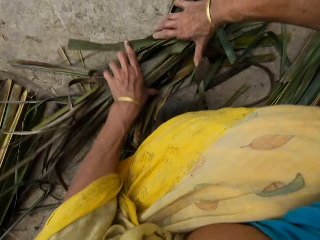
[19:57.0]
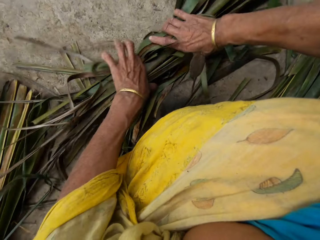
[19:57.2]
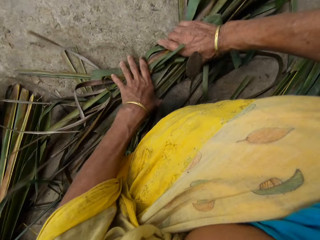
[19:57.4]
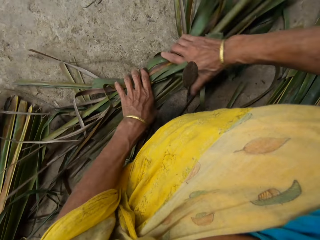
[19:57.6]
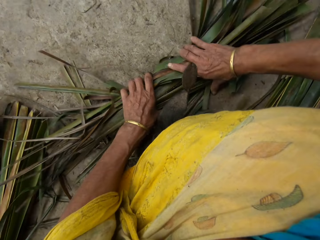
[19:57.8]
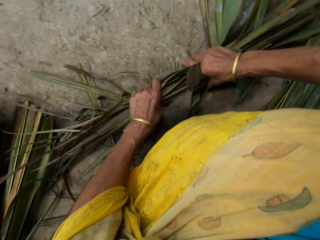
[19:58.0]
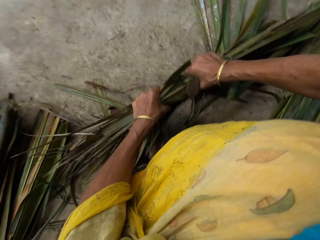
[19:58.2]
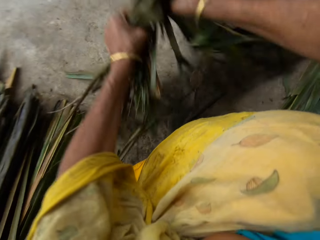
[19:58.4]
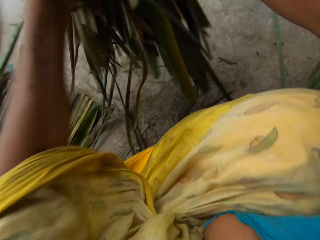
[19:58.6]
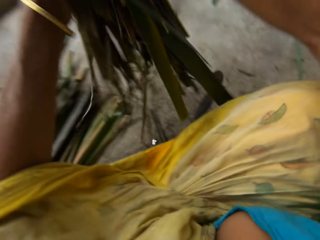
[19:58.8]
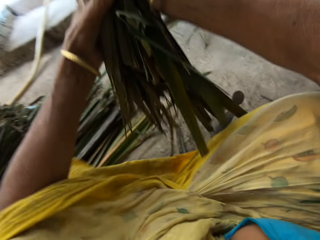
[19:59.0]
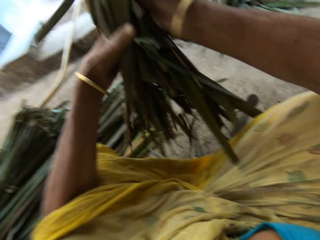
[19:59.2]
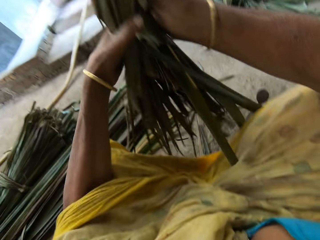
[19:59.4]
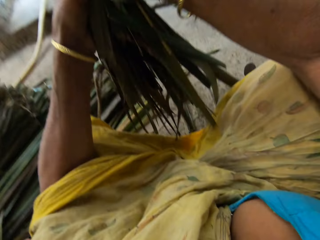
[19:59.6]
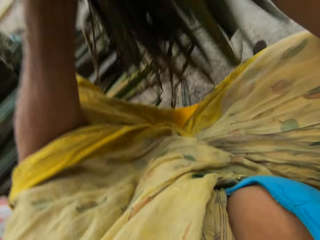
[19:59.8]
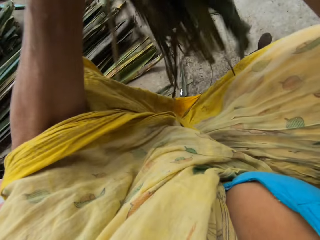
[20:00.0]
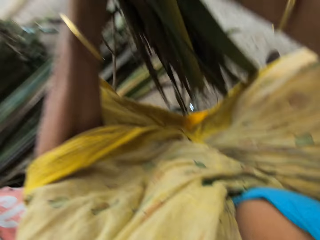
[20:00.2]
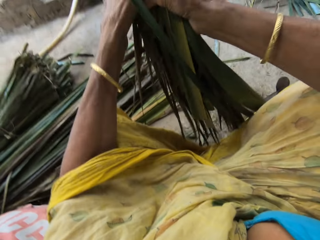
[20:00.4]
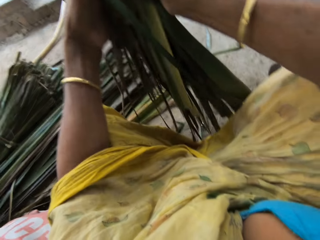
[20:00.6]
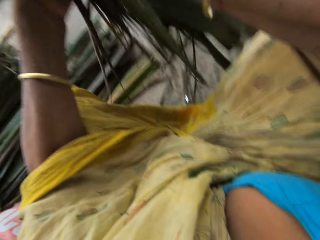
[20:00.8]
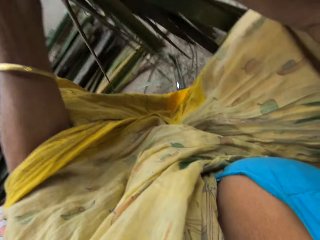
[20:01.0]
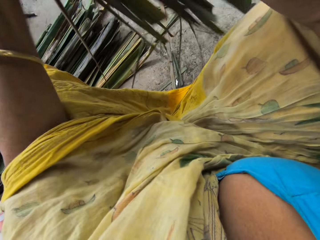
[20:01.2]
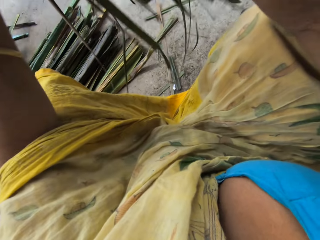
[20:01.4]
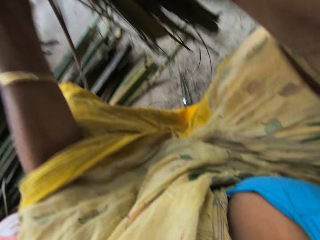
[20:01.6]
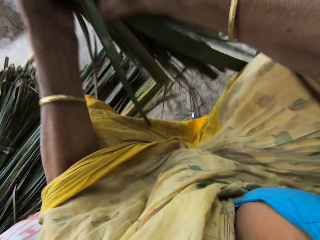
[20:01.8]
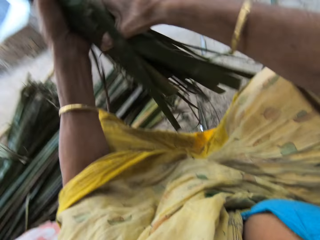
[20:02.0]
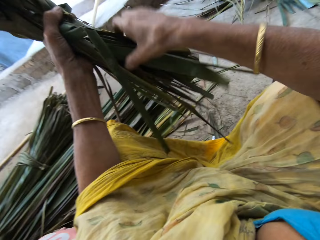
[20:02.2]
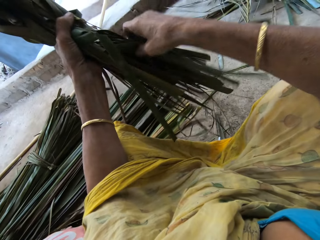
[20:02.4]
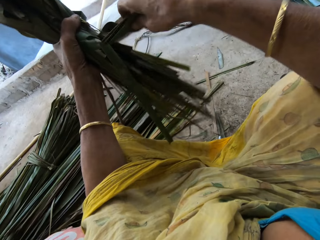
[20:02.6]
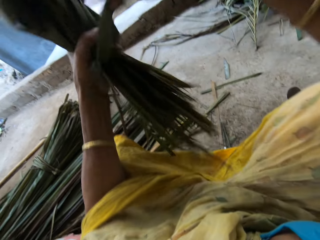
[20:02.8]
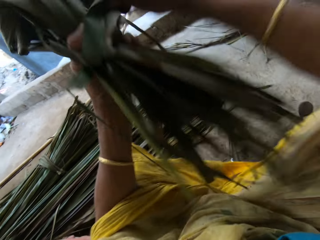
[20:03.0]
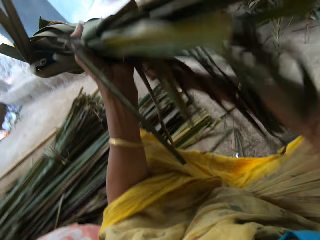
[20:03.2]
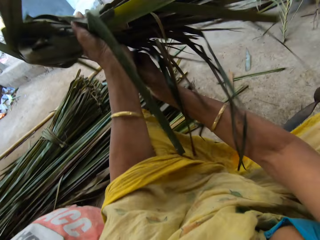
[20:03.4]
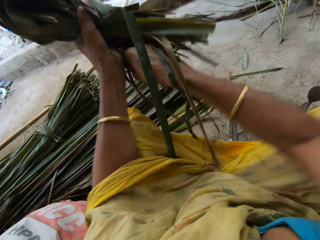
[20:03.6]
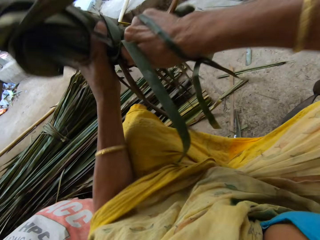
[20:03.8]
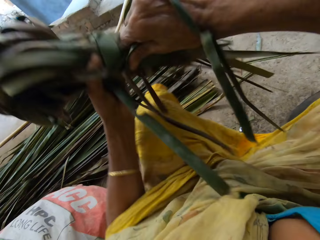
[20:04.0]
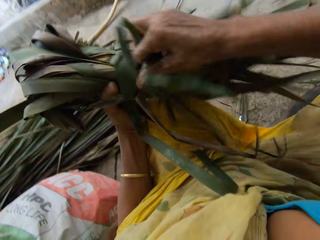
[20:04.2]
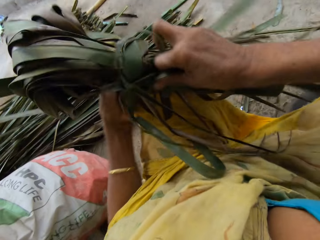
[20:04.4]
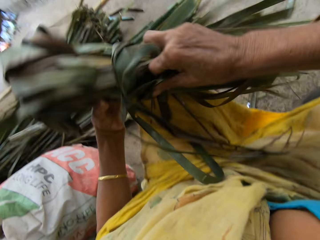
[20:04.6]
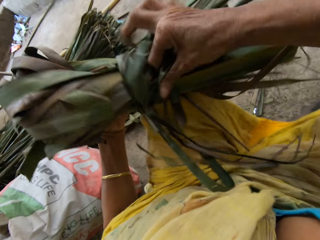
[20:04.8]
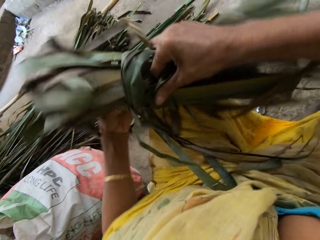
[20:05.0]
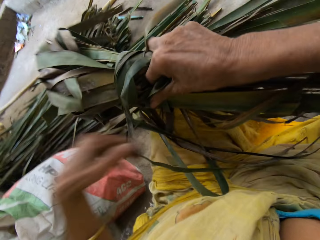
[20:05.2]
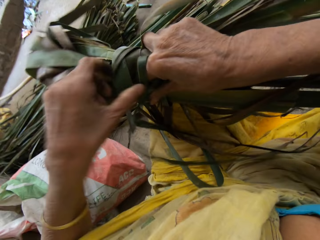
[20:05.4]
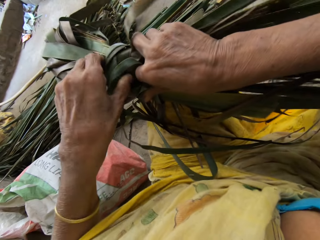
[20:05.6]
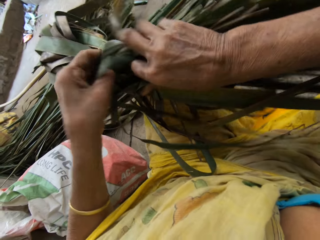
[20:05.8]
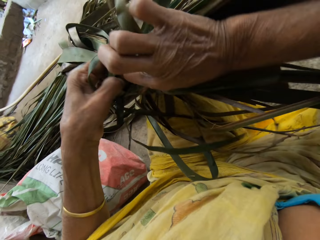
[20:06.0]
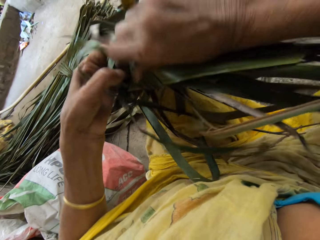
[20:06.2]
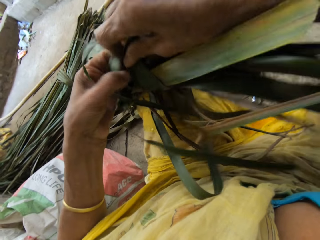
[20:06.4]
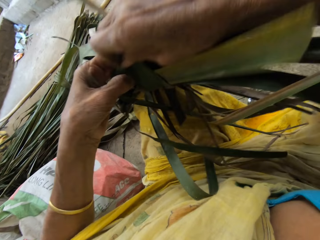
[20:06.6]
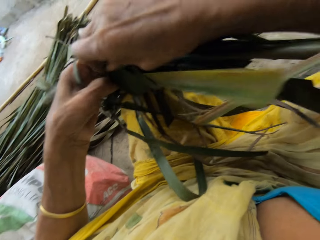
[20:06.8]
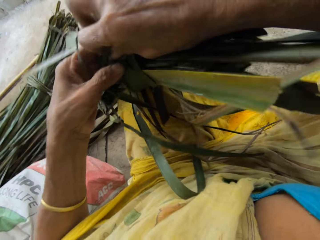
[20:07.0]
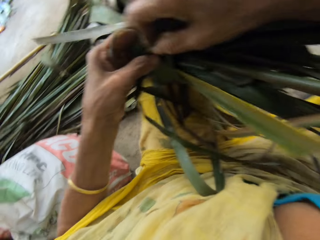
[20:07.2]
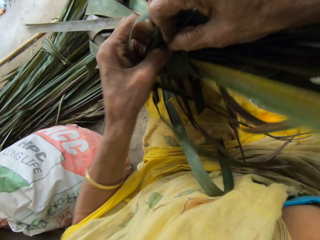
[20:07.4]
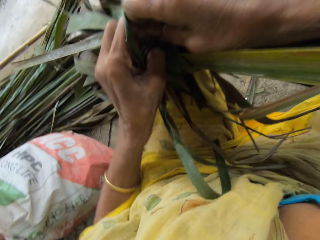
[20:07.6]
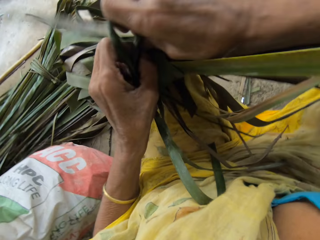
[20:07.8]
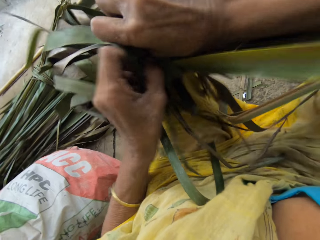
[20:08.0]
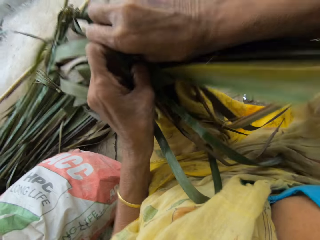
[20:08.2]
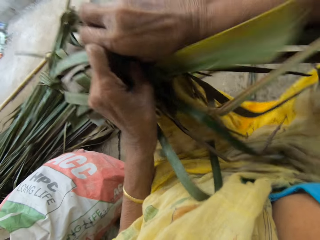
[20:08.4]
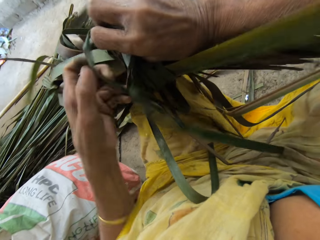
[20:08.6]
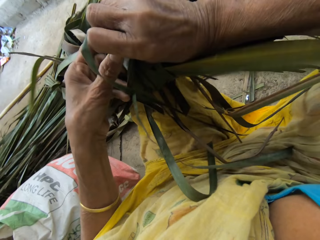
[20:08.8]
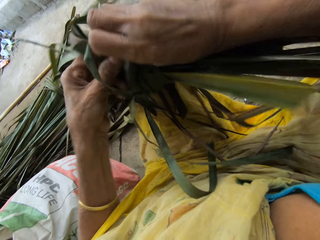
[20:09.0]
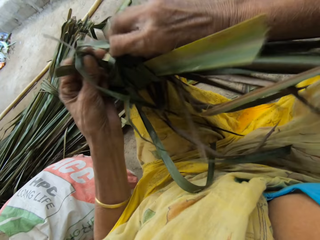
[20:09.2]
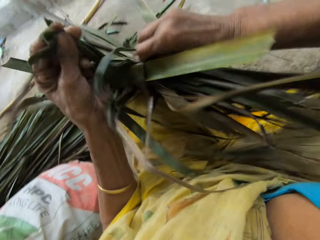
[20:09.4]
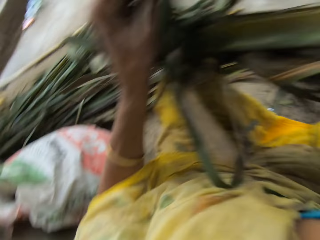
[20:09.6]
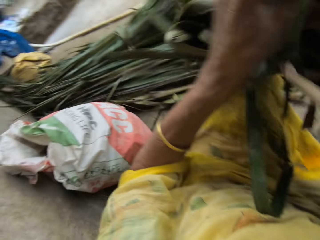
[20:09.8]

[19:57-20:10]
The camera wearer picks the papyrus reeds from the floor. They fold the papyrus reeds with both hands. They tie the leaves together with both hands. They place them on the lap. They tie the papyrus reed with both hands.

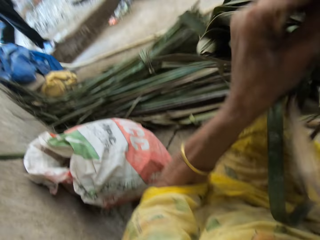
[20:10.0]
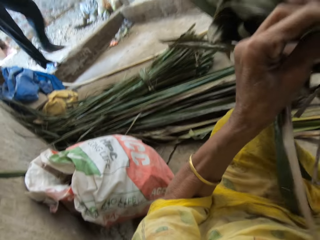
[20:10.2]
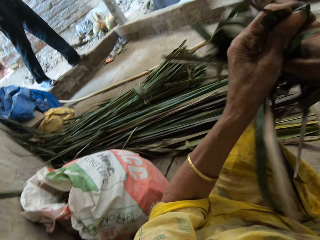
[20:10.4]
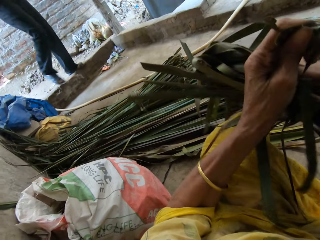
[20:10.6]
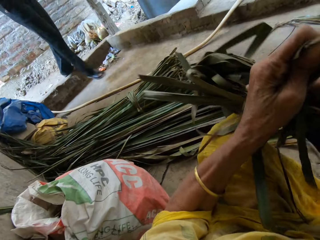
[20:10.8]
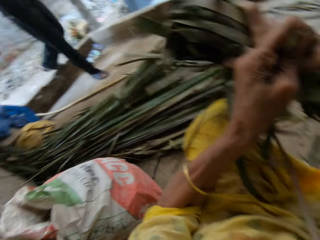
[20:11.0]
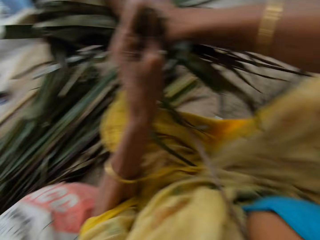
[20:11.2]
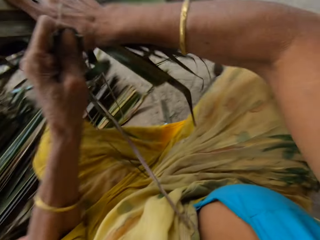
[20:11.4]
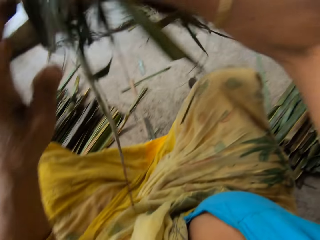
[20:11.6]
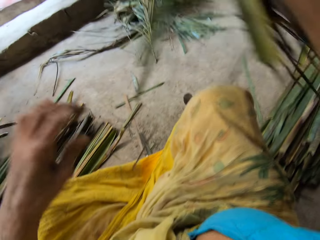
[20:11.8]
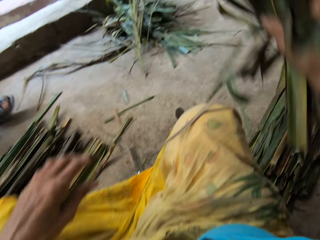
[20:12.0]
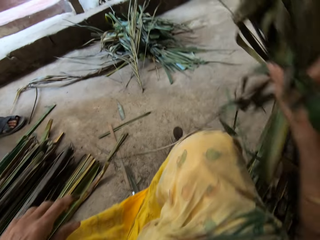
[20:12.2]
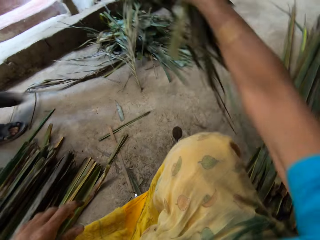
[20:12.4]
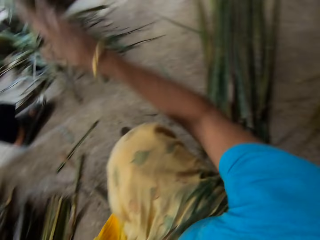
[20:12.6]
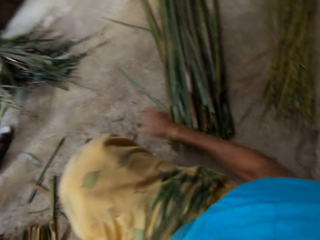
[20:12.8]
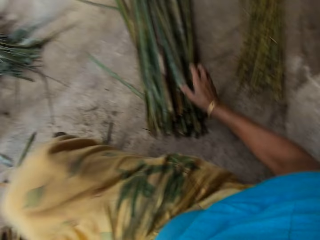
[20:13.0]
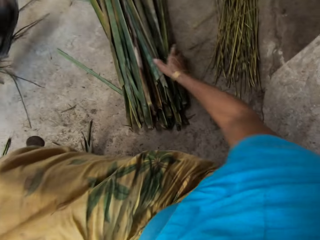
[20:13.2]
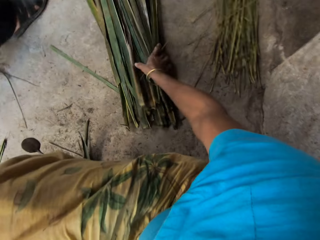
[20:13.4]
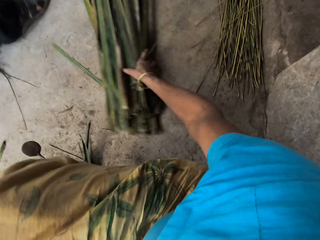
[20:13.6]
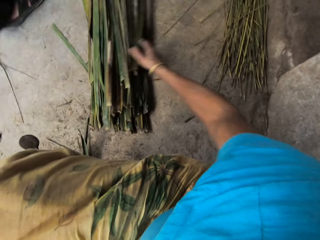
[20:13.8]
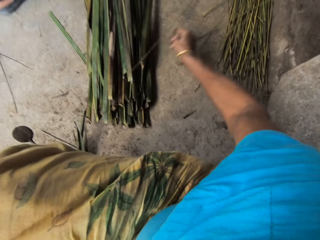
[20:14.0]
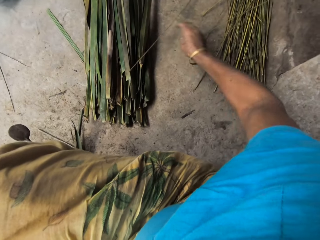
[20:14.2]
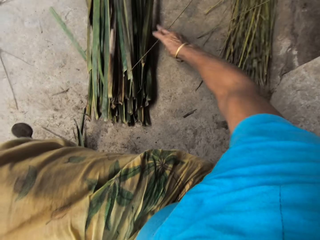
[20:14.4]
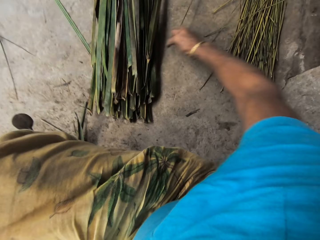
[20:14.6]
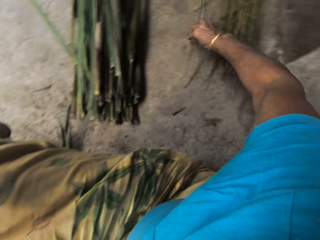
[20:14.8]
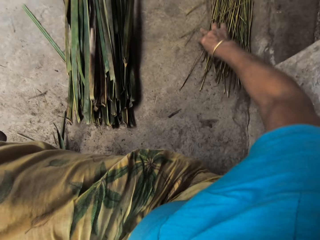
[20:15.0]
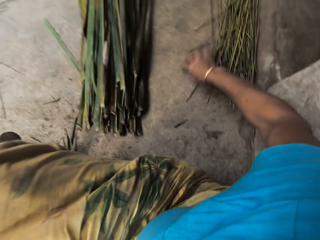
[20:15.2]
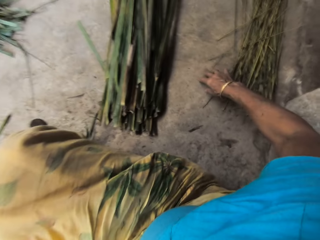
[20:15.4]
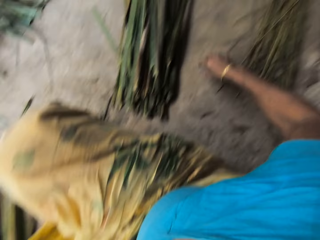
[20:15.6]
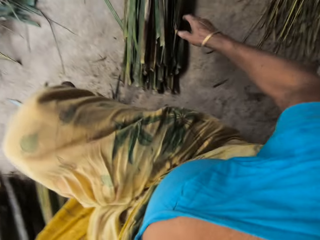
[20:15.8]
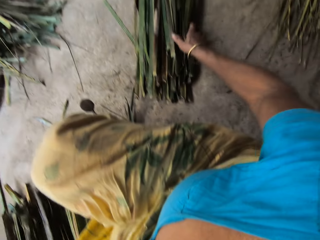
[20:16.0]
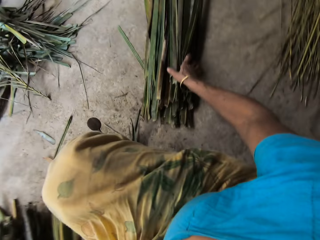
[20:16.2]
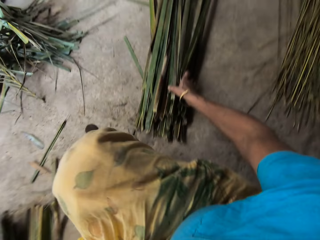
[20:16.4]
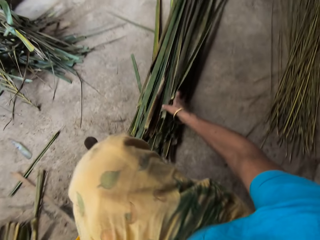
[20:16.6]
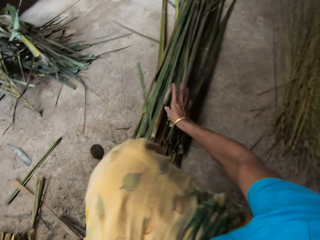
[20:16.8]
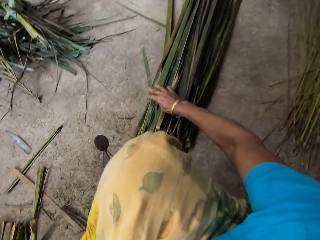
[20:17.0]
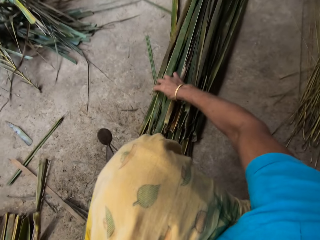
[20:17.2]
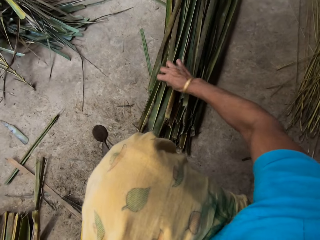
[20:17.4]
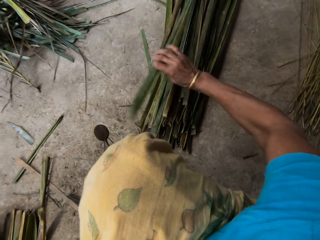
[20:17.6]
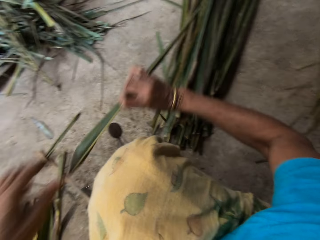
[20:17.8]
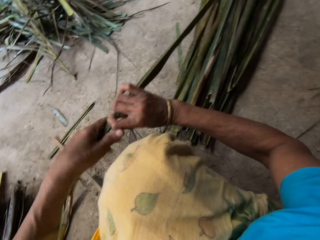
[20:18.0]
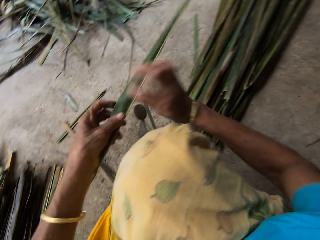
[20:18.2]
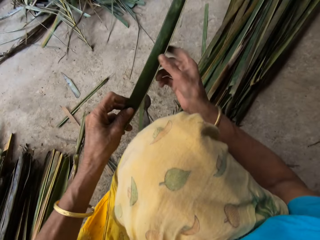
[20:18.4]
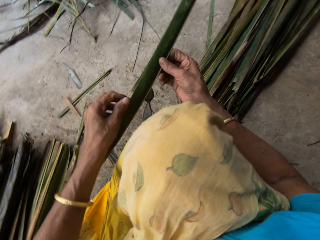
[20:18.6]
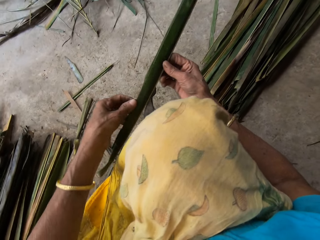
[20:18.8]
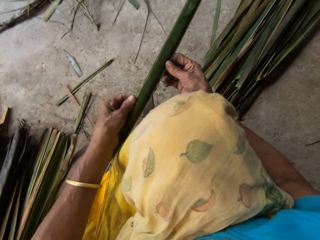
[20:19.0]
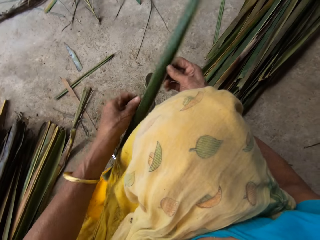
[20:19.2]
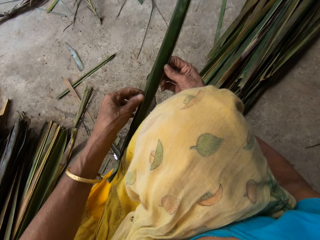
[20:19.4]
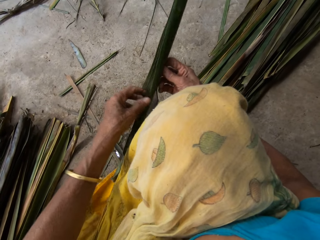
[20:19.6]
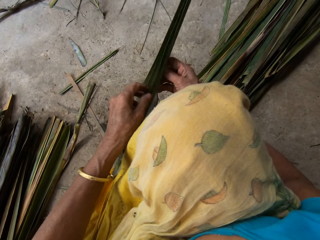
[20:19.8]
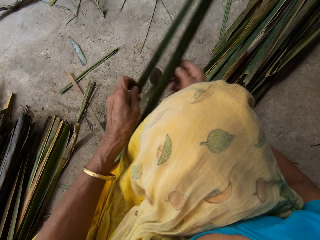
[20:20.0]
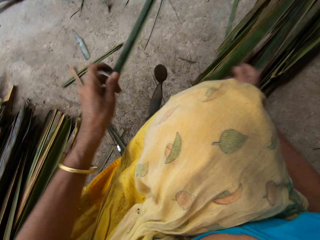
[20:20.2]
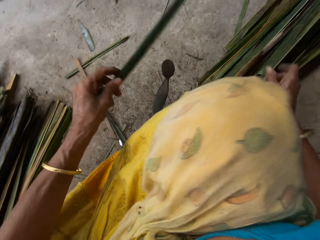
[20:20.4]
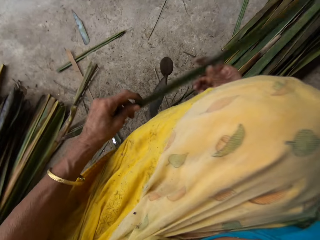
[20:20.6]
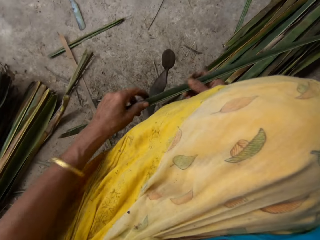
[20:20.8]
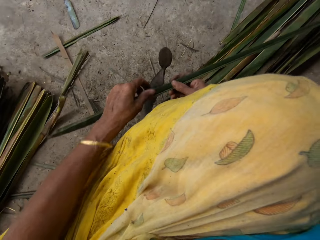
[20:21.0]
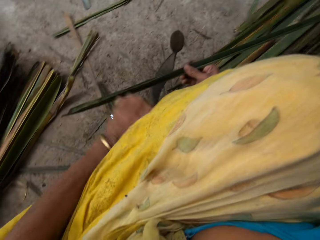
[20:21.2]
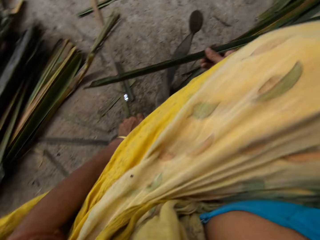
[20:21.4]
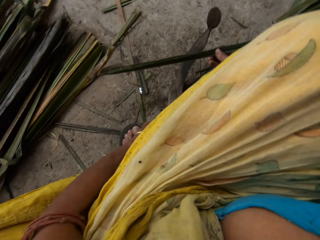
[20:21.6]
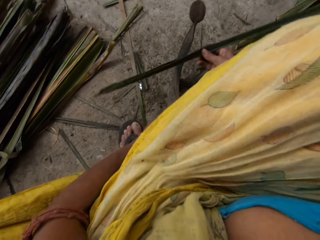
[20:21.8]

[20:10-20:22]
The camera wearer drops the tied leaves on the floor with the right hand. They push the papyrus reeds aside. They pick the palm frond from the floor with the right hand. They hold it with both hands. They drop the papyrus reed on the floor.
